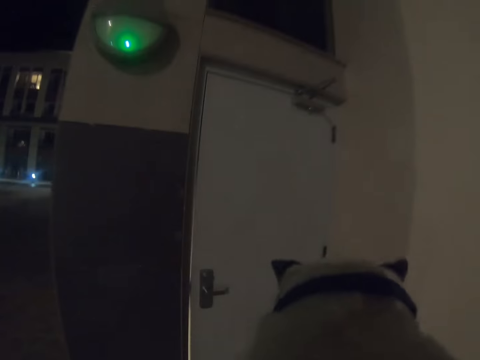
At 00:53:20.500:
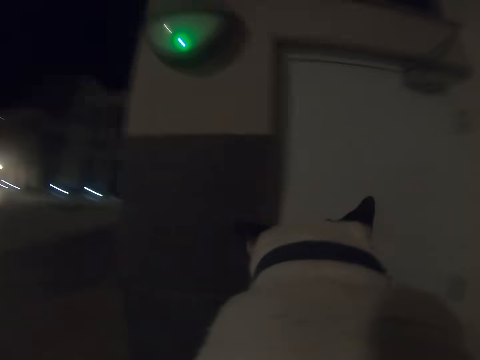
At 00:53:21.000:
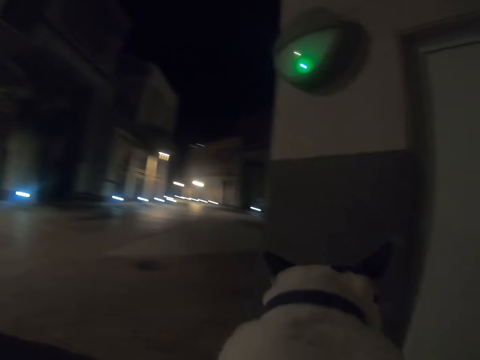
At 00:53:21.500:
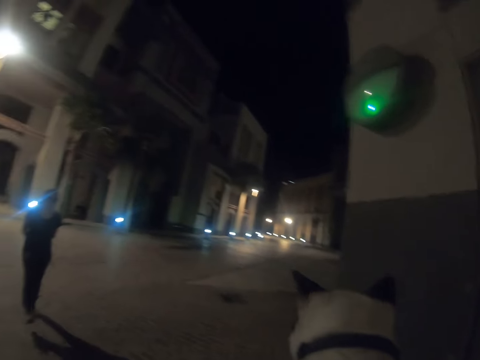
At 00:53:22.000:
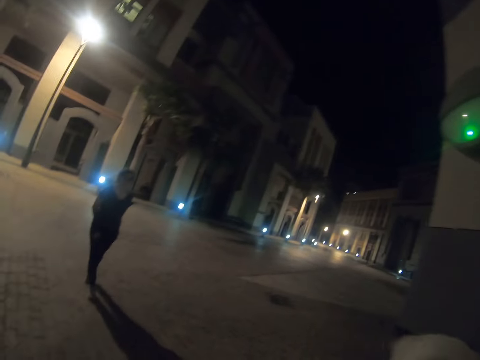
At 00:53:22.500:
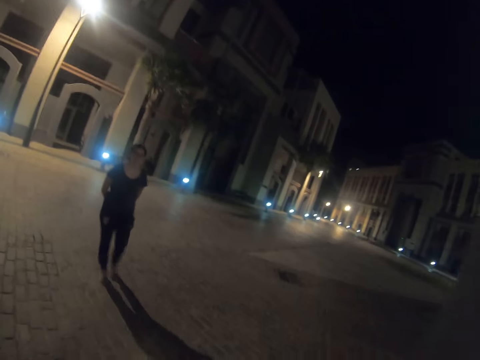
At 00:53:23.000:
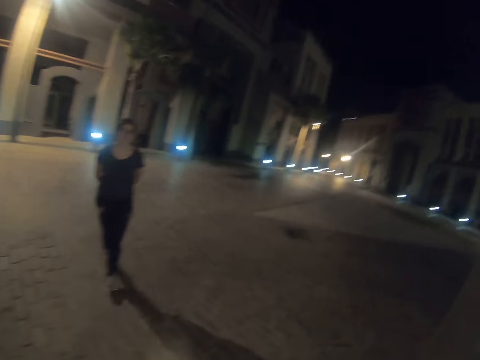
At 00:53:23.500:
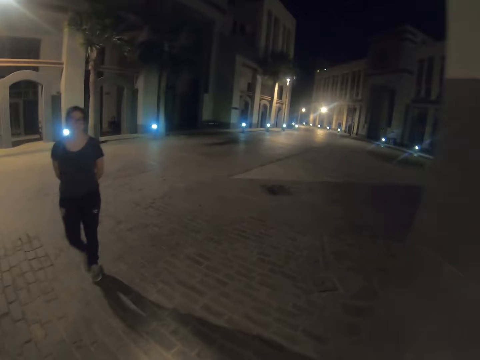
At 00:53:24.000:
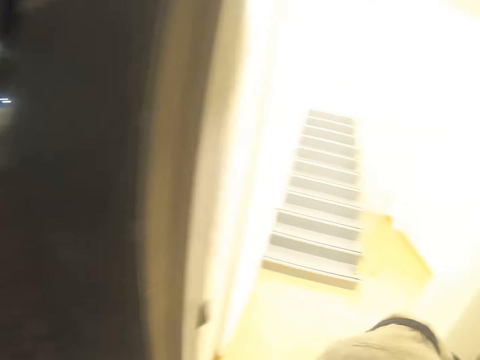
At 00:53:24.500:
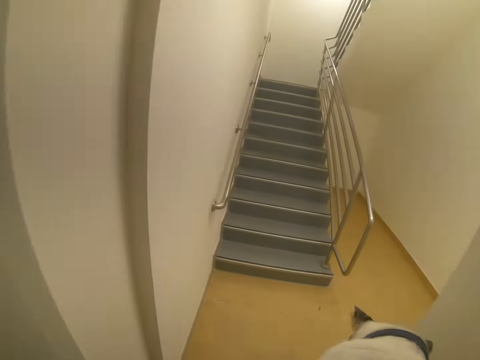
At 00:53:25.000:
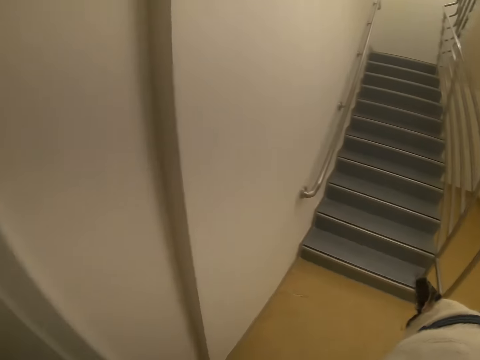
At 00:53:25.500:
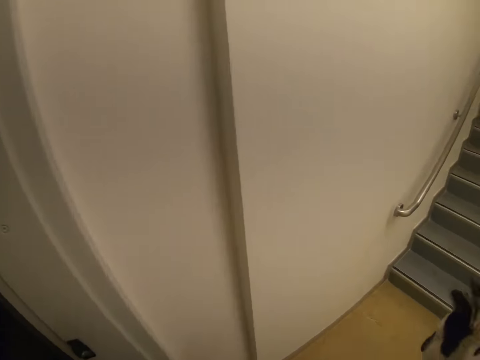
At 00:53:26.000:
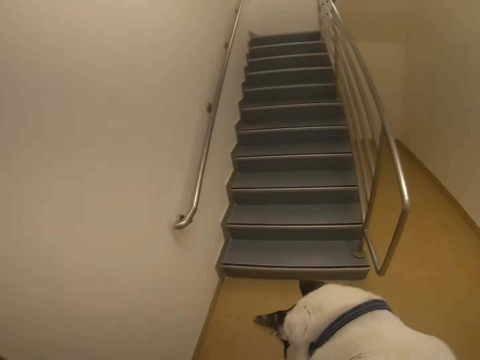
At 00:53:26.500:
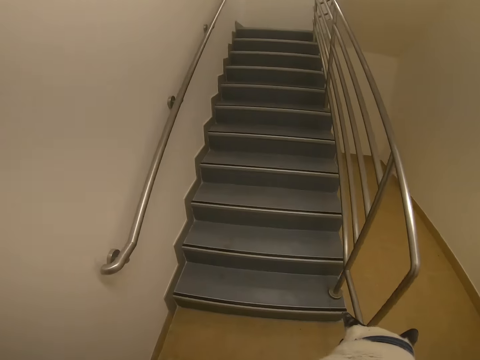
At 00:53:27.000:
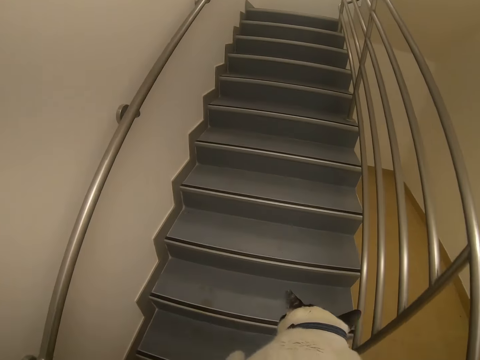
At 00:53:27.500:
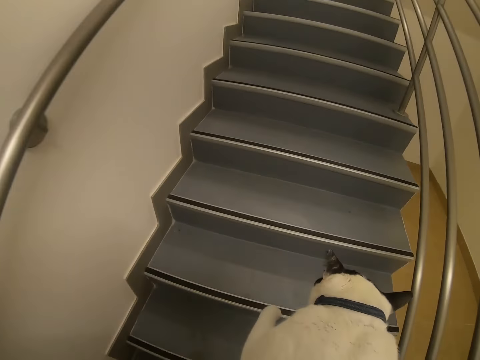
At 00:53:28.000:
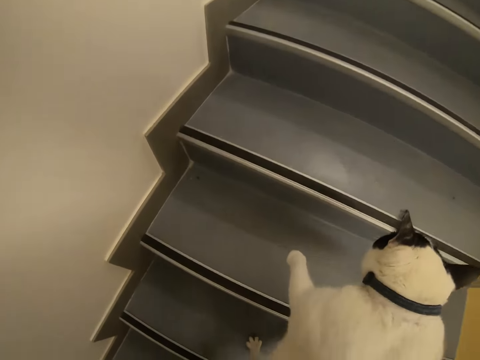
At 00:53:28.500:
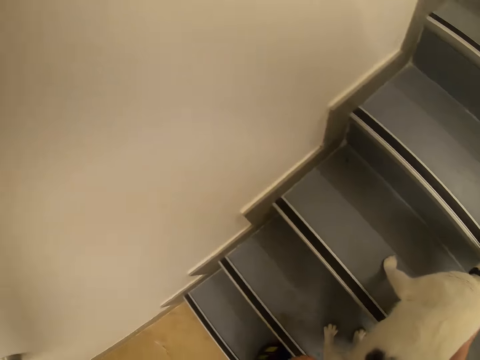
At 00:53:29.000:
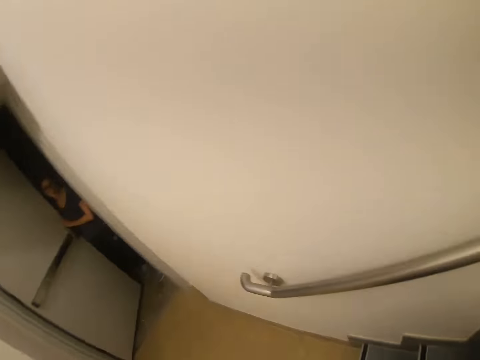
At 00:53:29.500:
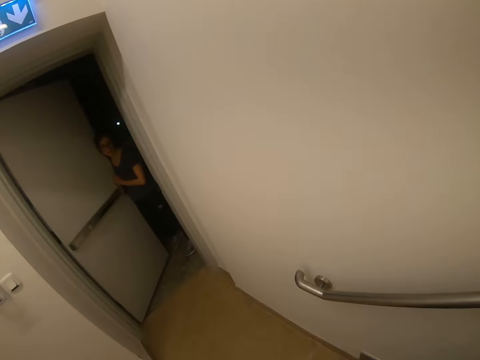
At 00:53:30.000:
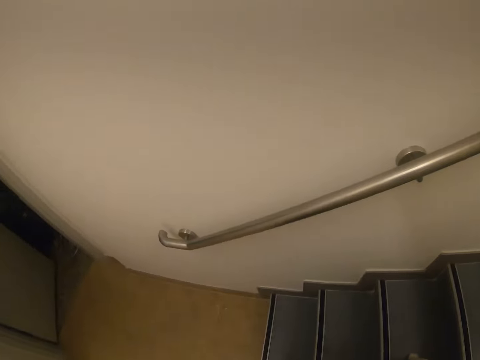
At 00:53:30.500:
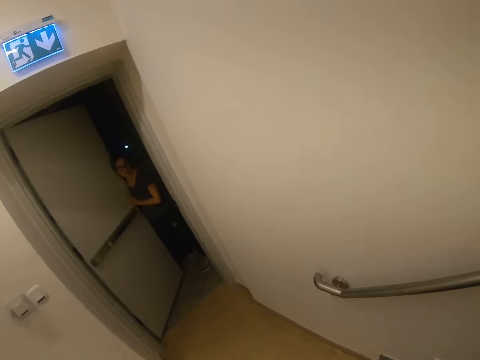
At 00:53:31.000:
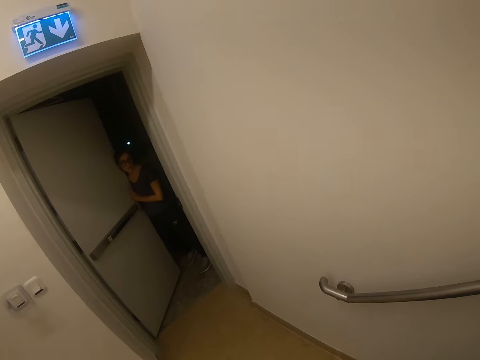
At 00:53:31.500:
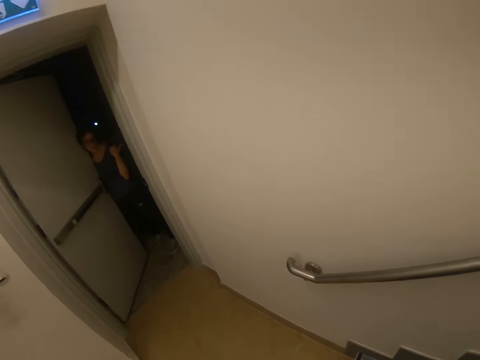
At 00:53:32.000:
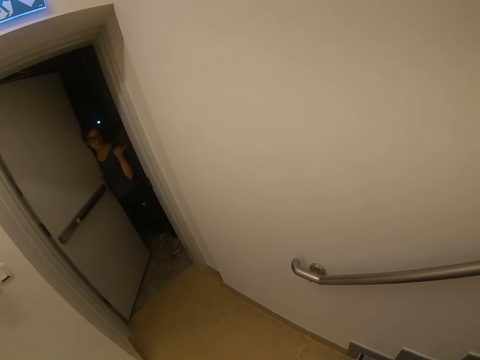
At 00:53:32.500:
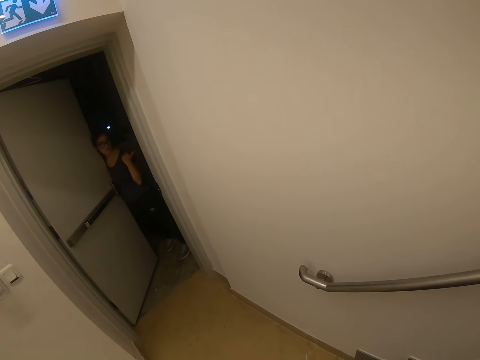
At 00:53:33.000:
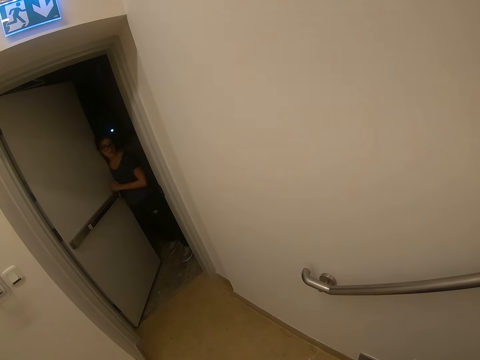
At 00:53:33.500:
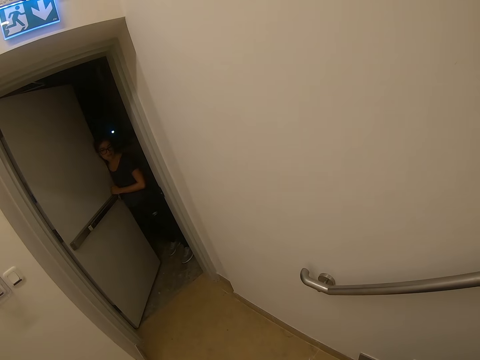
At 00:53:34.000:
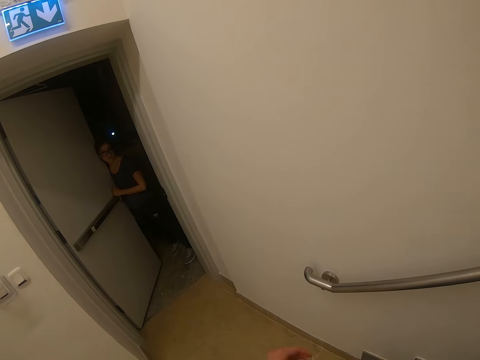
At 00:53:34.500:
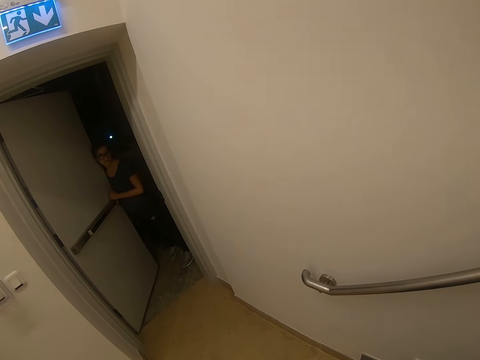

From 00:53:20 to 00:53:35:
The camera wearer opens the door. They stare at a lady. They walk towards the house and walk up the stairs. They place the cat on the staircase. They stare at the lady. They talk to the lady.

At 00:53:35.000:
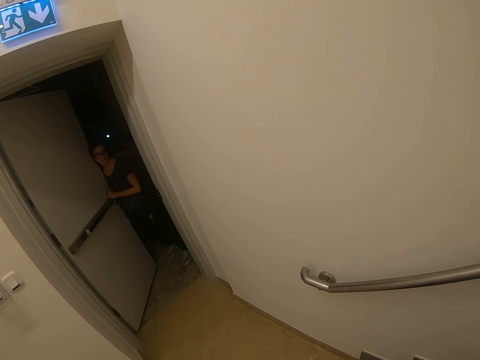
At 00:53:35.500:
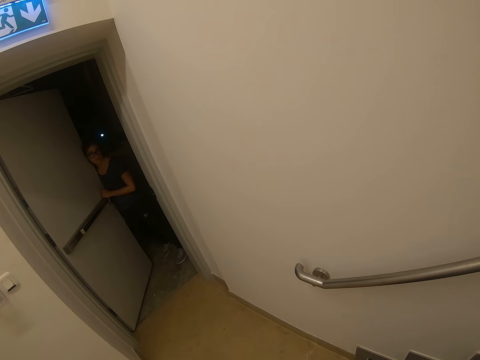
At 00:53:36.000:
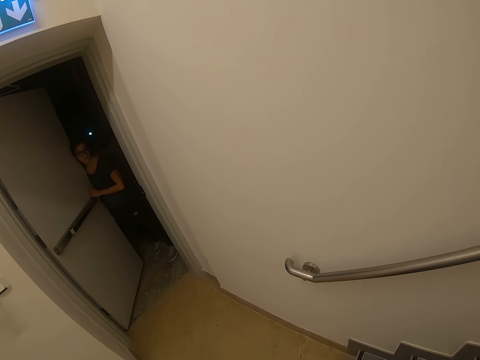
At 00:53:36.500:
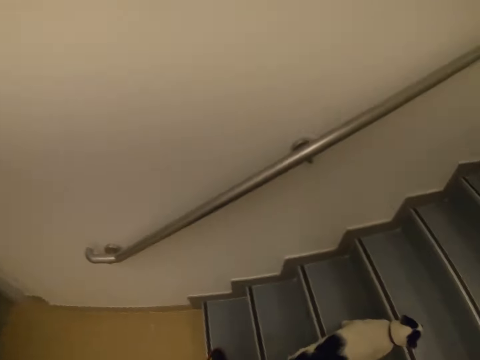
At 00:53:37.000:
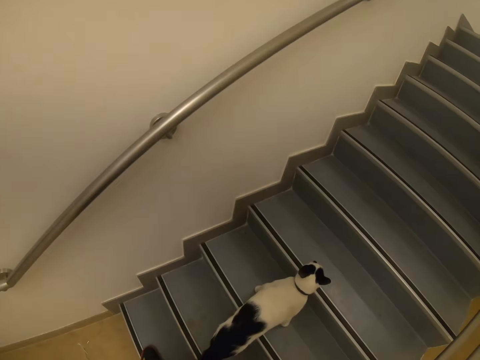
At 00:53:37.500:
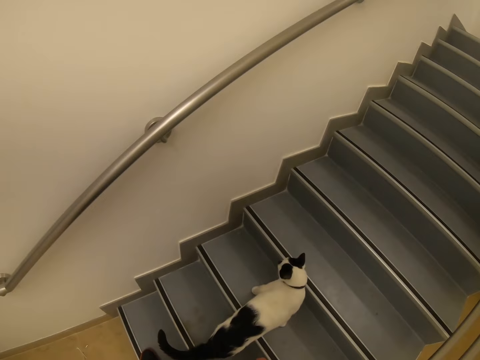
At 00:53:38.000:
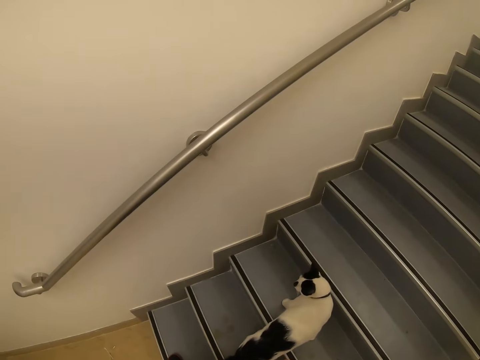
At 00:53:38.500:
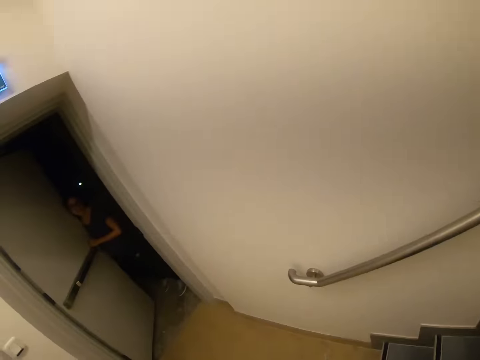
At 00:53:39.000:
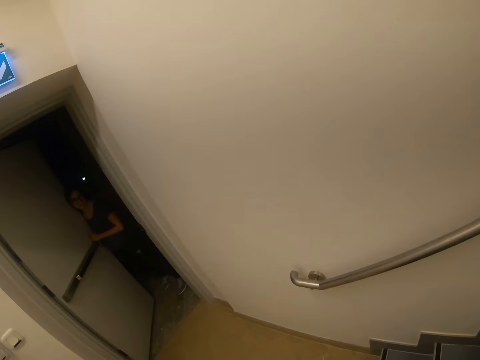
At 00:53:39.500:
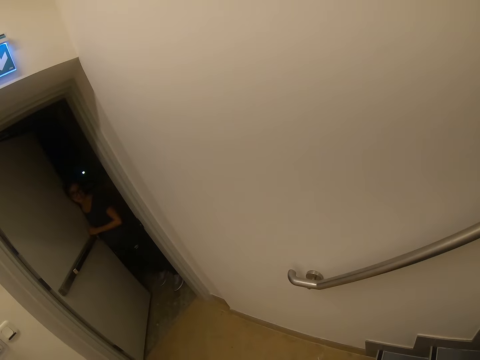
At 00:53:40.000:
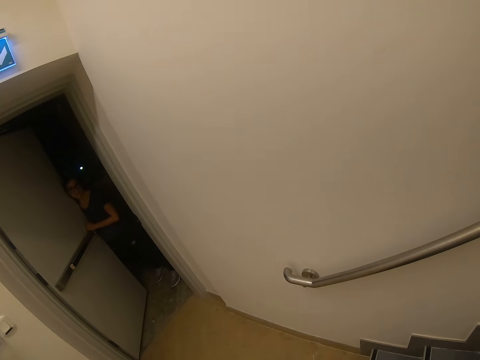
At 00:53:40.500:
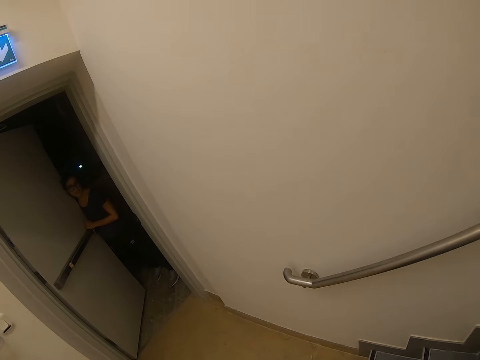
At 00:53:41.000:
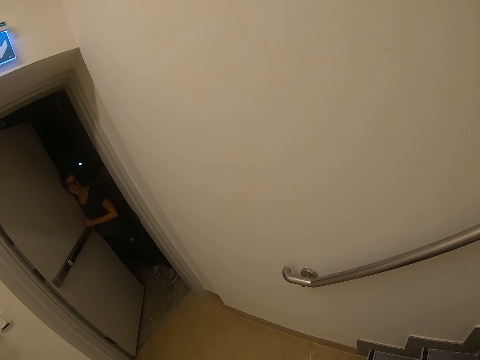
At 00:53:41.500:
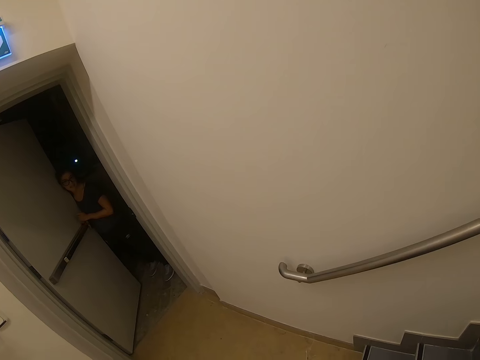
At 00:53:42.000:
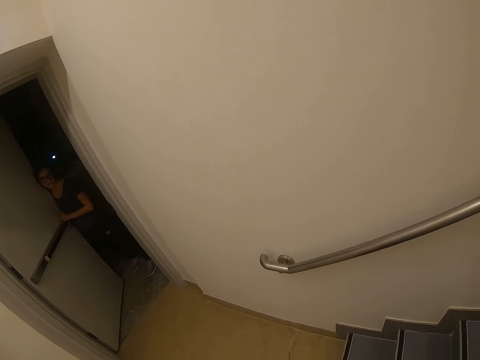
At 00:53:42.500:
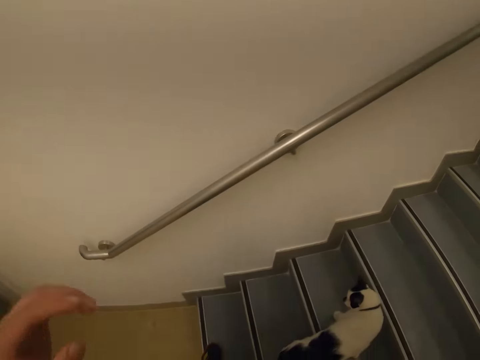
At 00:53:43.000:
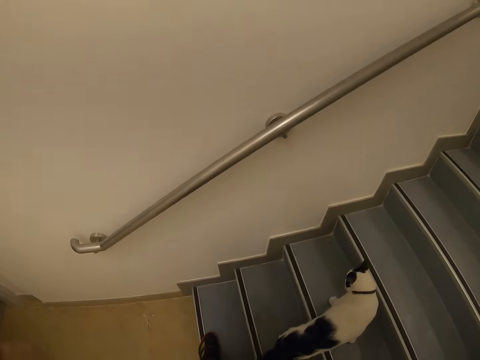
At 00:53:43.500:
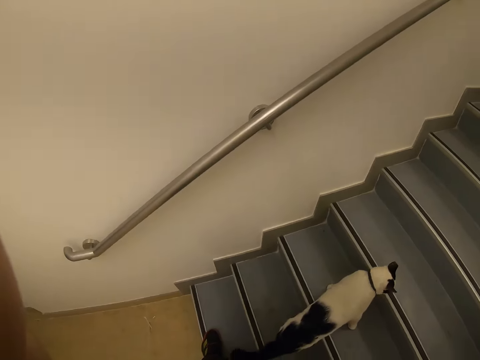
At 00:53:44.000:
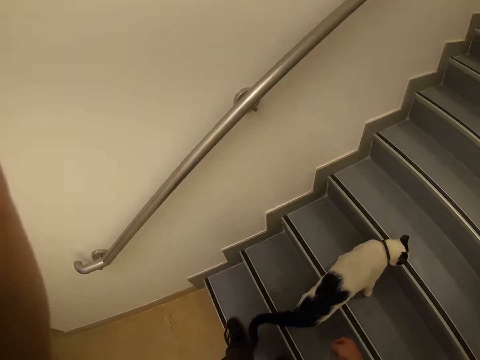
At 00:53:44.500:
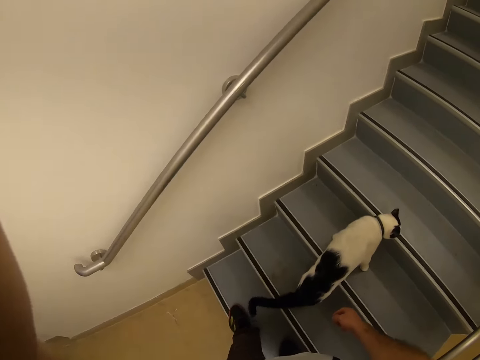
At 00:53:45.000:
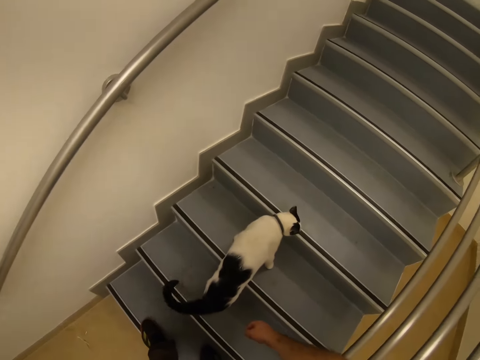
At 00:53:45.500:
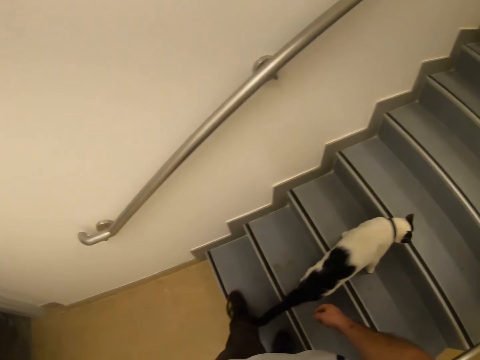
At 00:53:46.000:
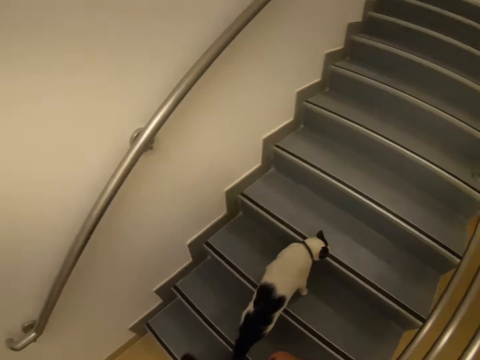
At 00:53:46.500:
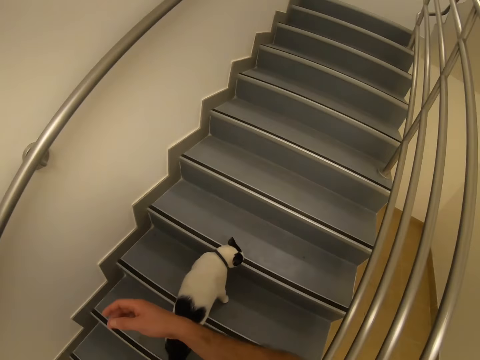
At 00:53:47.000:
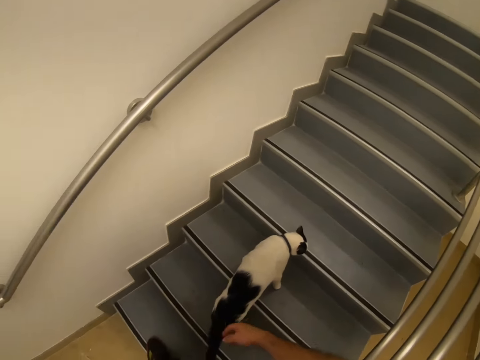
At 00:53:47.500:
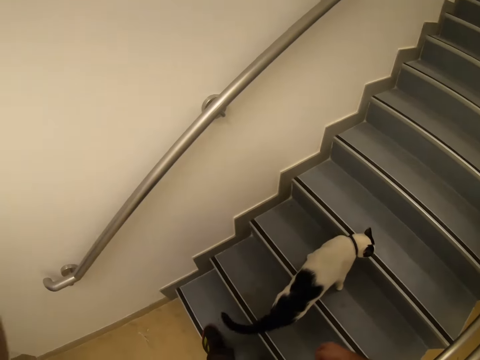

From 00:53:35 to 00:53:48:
The camera wearer stares at the cat. They stare at a lady. They raise their left hand towards something. They stare at the cat.
